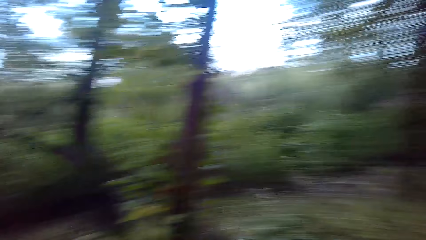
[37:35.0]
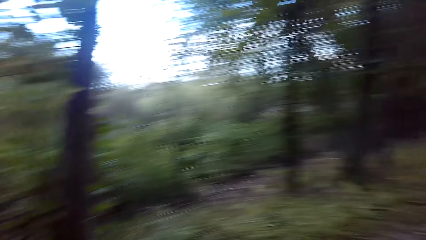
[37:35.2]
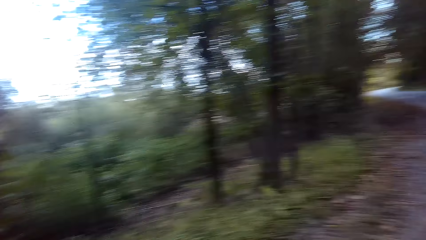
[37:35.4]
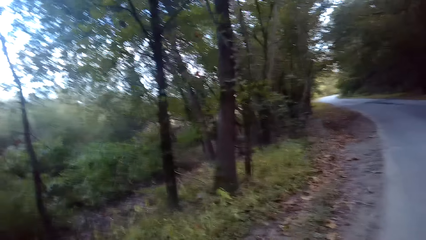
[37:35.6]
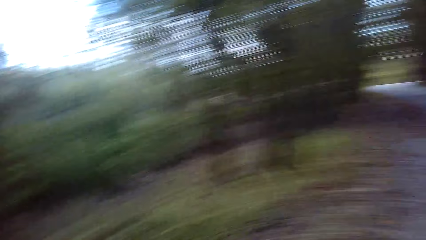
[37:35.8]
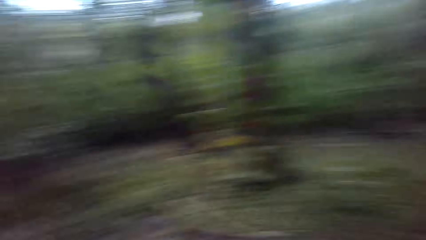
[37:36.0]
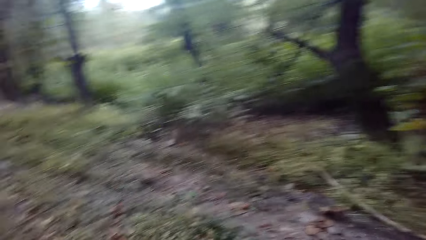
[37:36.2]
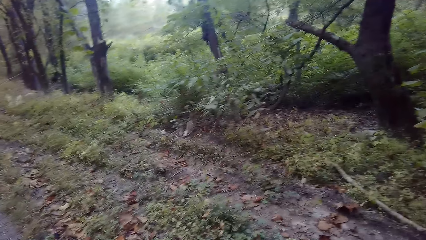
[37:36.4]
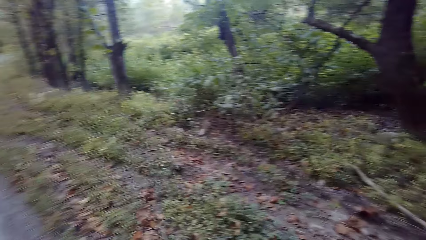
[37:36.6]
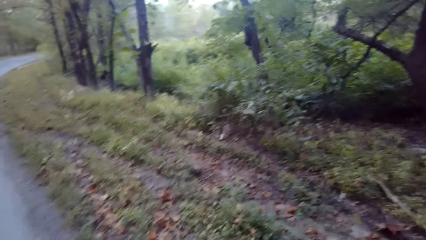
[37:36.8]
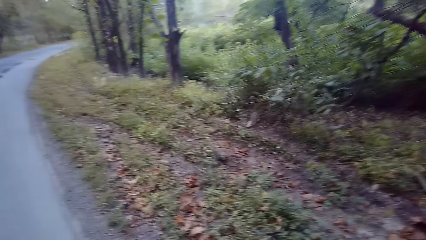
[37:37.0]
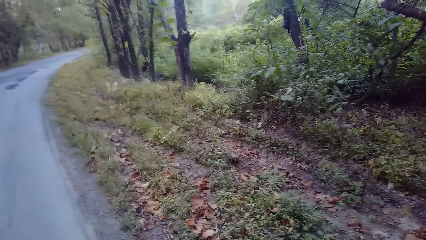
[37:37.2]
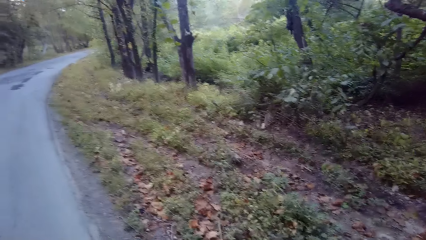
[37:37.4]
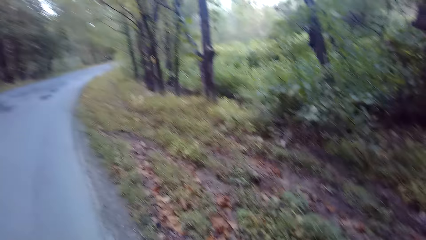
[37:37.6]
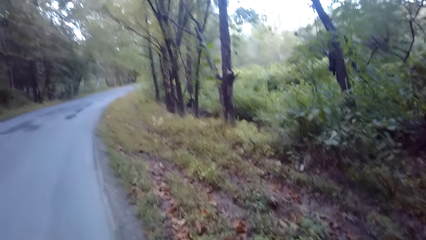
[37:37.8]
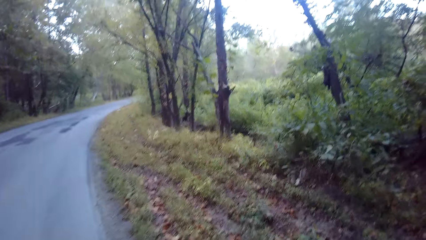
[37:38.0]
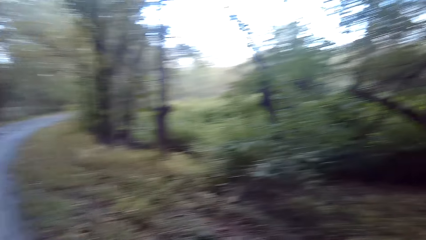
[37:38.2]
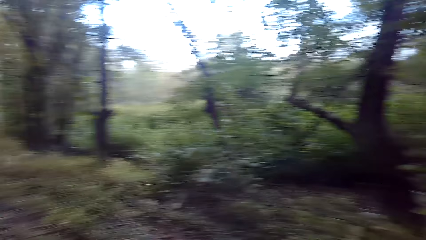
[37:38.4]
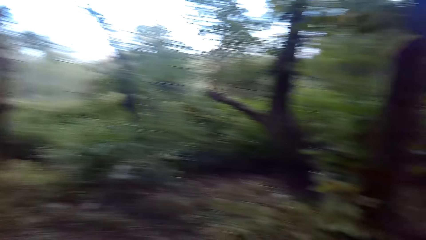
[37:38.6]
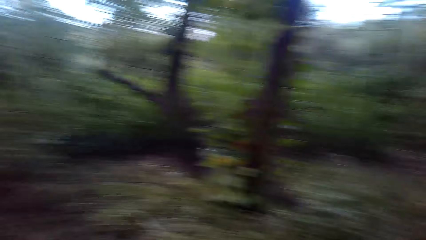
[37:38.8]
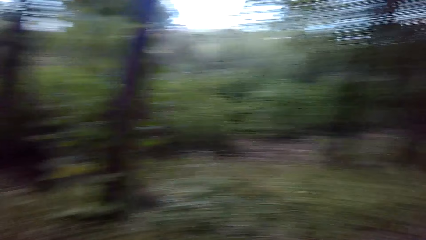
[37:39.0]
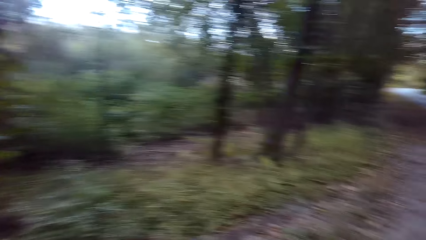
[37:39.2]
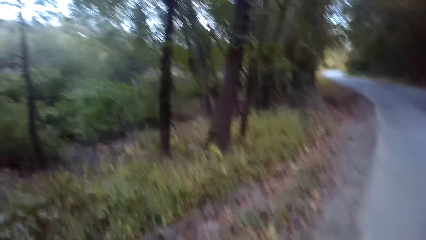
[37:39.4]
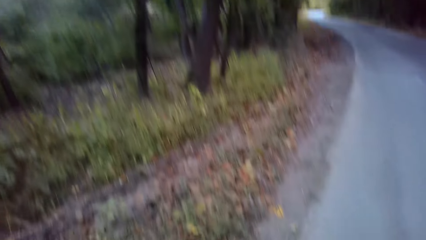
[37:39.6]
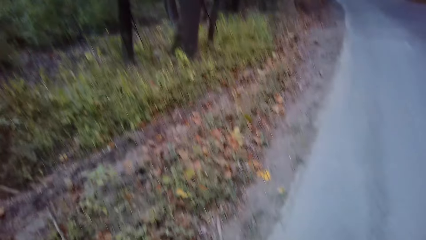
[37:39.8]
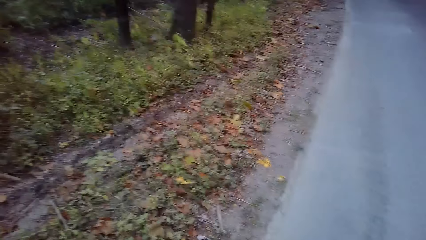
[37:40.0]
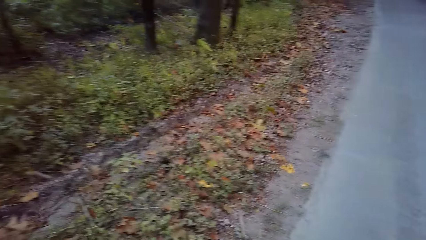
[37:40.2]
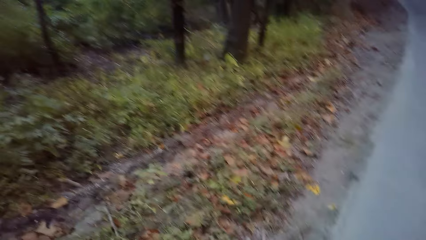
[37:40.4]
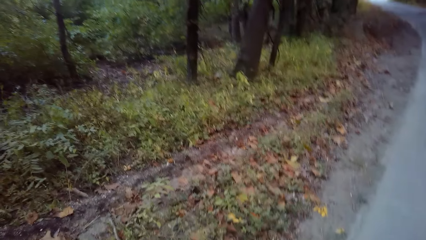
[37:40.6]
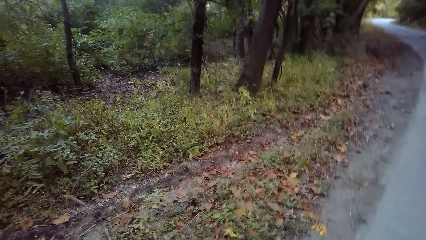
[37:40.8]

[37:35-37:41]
The camera wearer looks around.

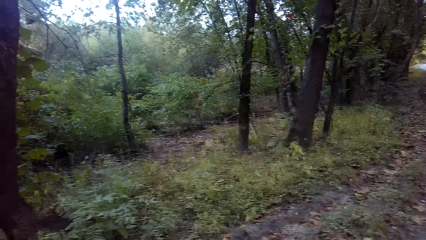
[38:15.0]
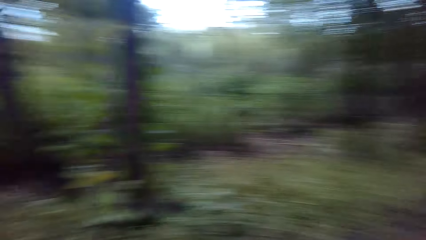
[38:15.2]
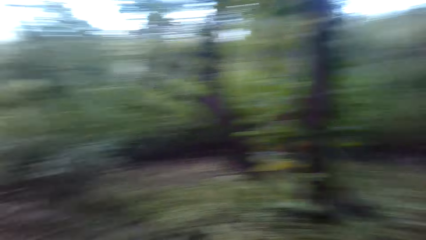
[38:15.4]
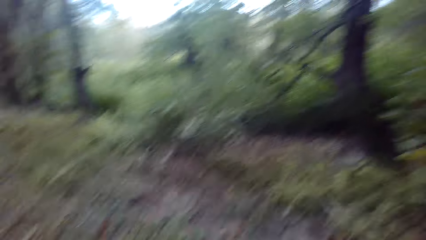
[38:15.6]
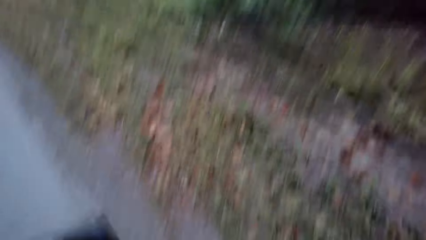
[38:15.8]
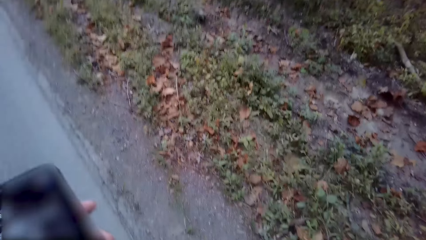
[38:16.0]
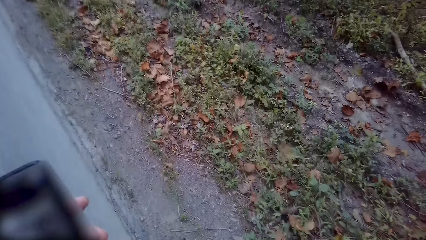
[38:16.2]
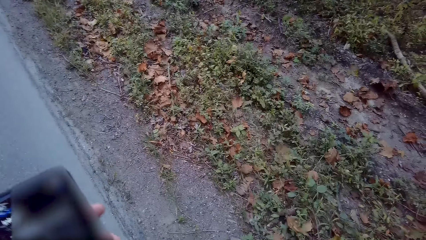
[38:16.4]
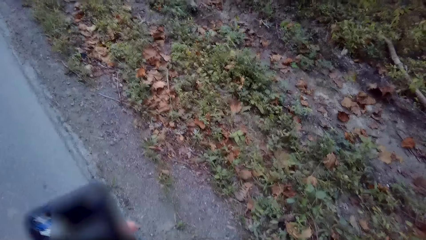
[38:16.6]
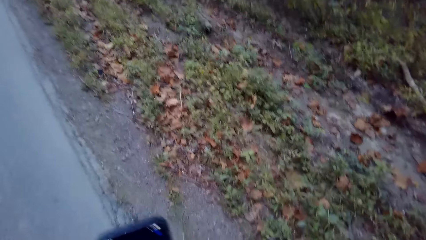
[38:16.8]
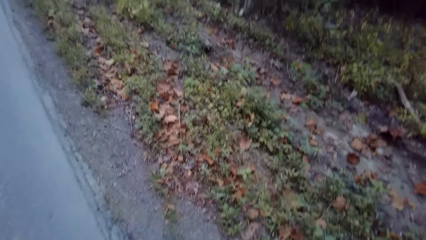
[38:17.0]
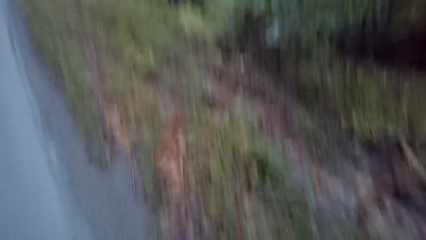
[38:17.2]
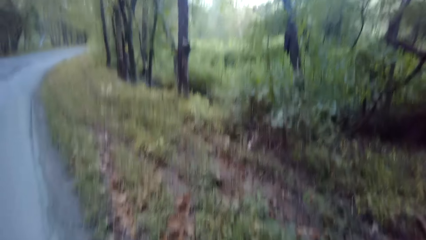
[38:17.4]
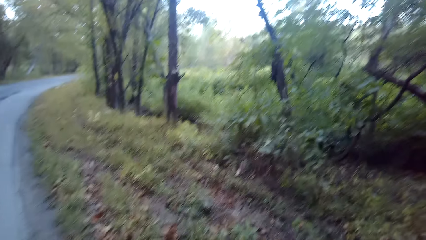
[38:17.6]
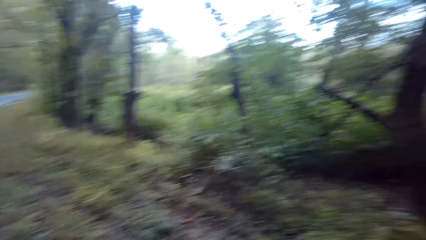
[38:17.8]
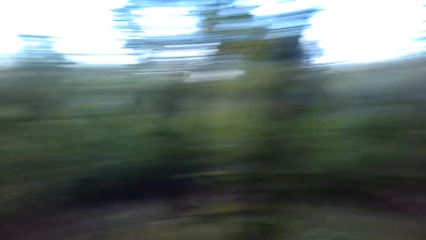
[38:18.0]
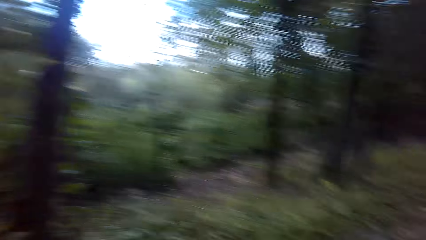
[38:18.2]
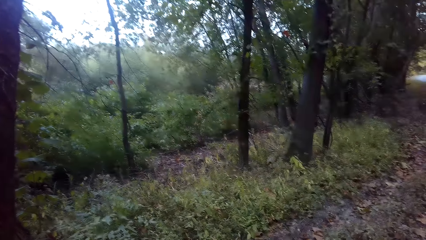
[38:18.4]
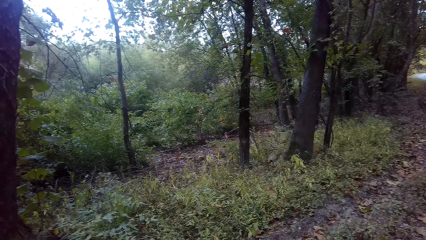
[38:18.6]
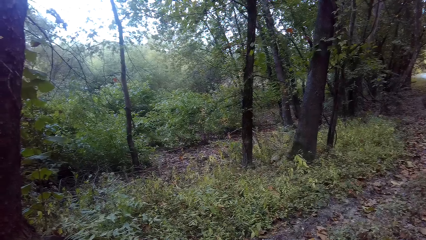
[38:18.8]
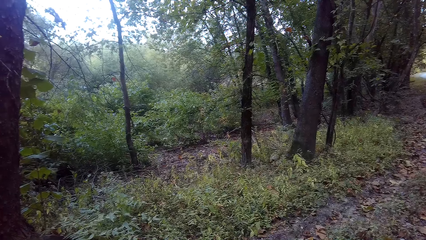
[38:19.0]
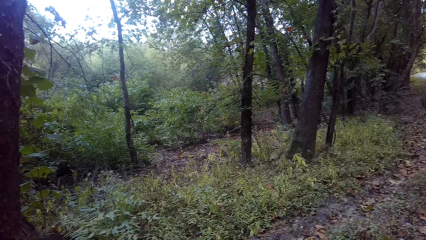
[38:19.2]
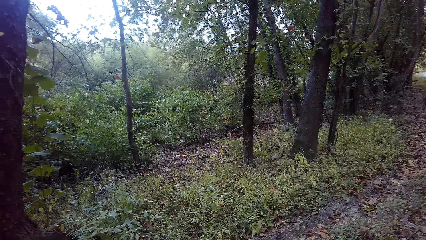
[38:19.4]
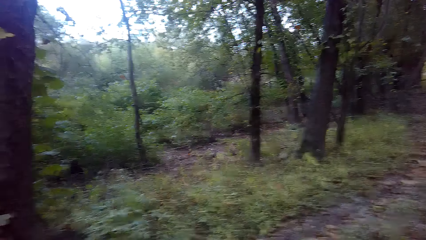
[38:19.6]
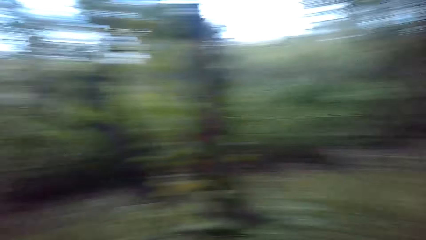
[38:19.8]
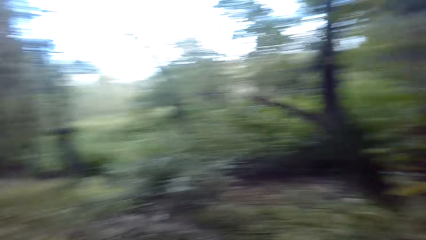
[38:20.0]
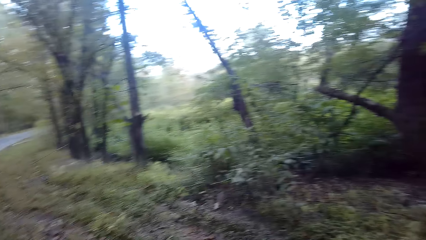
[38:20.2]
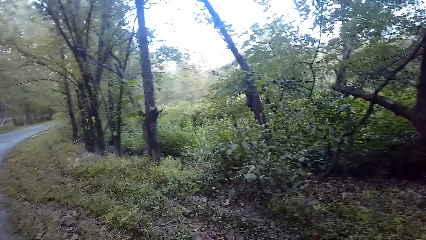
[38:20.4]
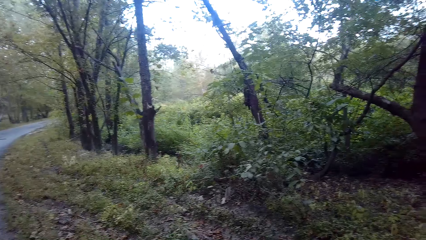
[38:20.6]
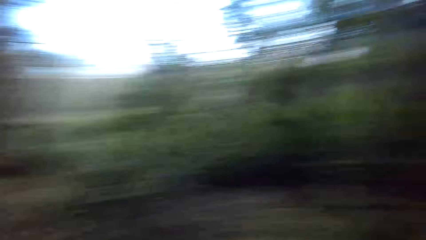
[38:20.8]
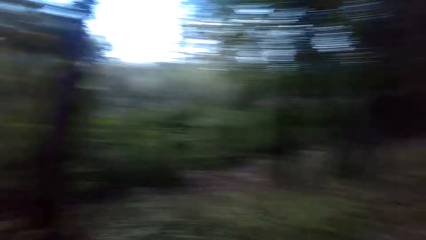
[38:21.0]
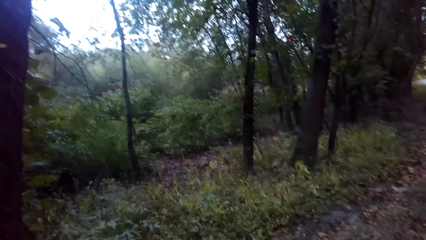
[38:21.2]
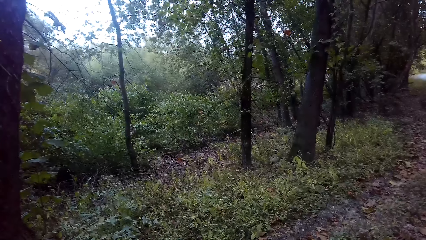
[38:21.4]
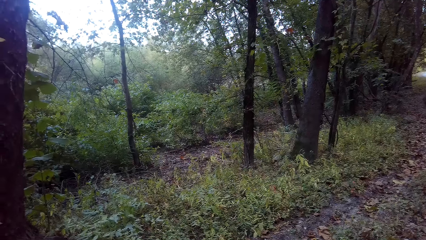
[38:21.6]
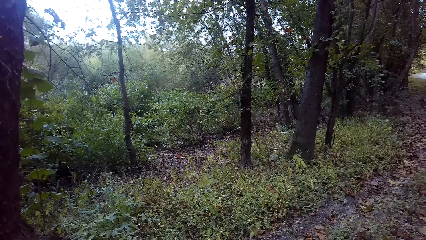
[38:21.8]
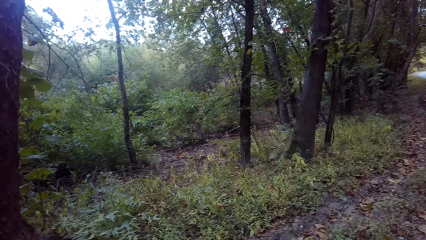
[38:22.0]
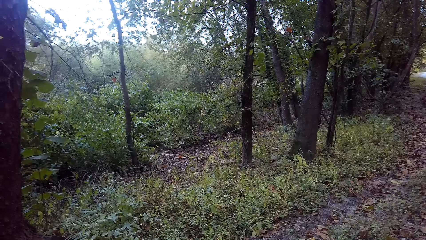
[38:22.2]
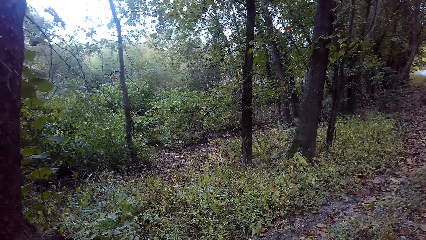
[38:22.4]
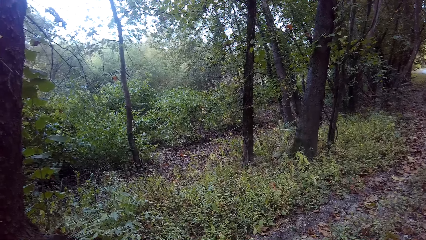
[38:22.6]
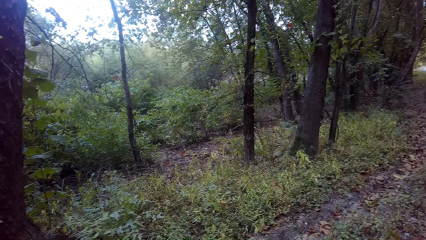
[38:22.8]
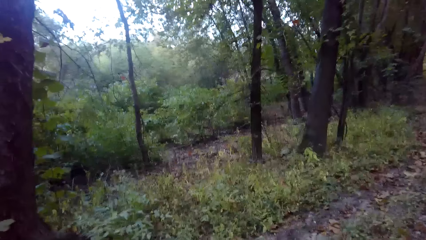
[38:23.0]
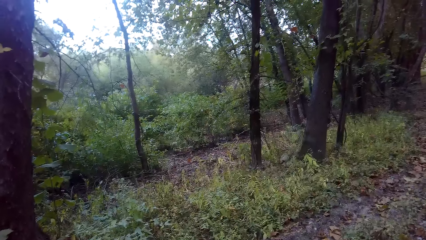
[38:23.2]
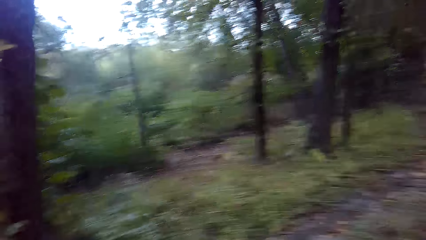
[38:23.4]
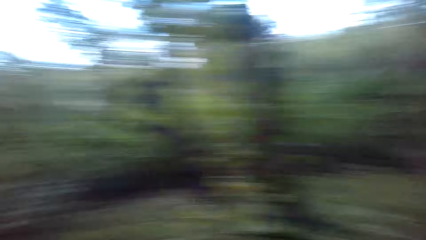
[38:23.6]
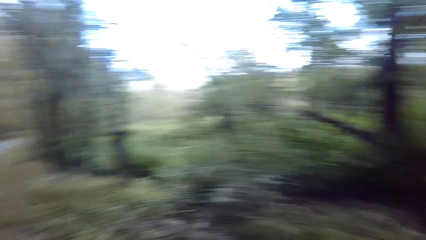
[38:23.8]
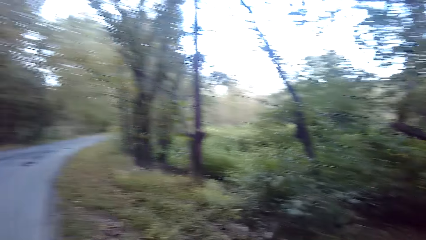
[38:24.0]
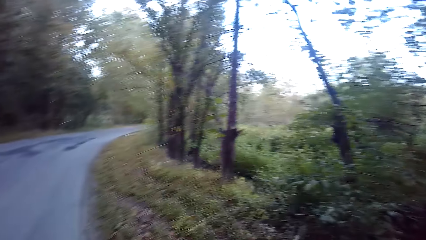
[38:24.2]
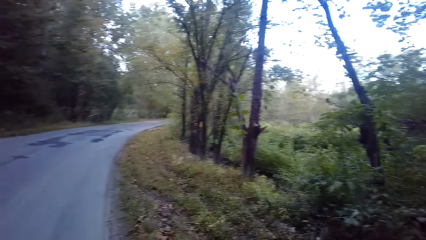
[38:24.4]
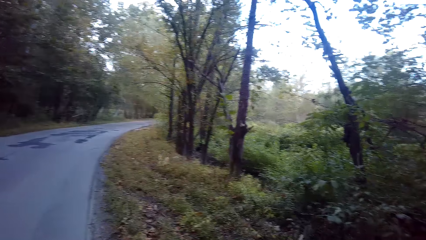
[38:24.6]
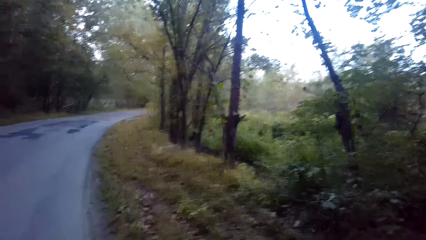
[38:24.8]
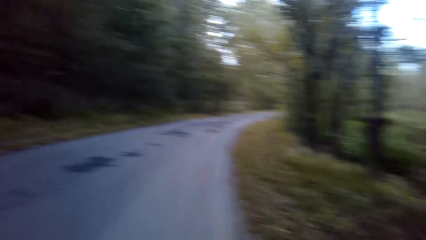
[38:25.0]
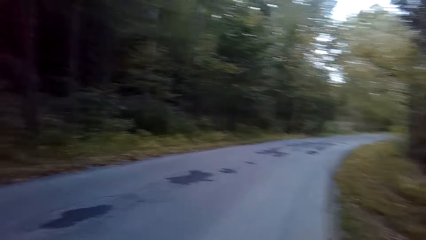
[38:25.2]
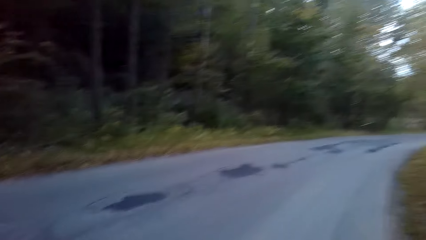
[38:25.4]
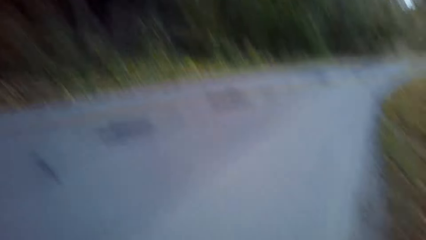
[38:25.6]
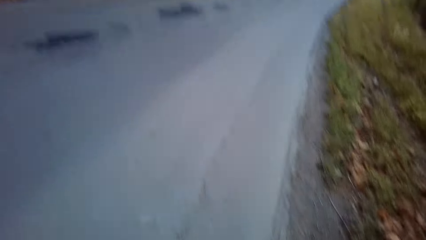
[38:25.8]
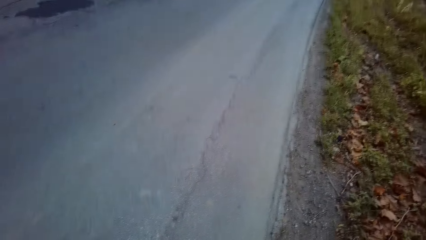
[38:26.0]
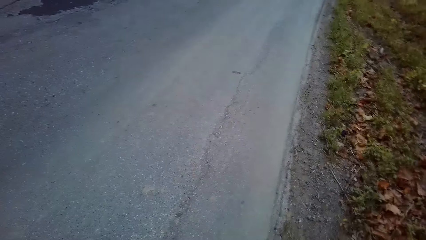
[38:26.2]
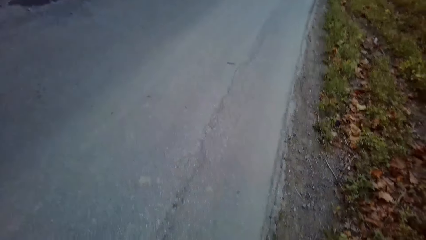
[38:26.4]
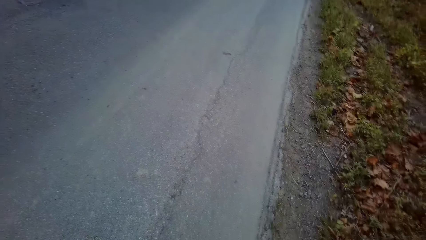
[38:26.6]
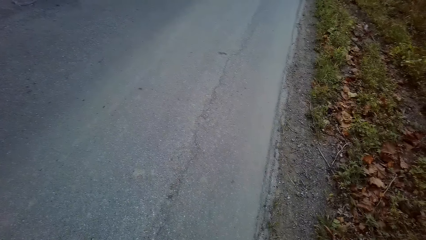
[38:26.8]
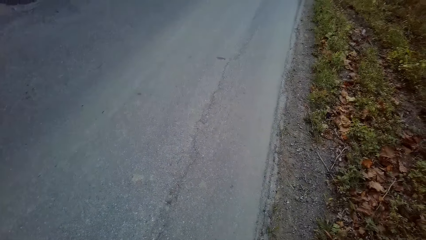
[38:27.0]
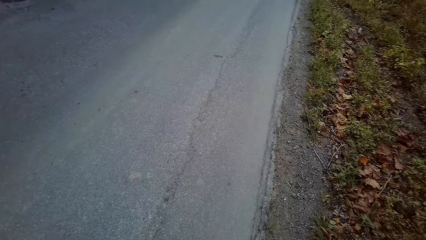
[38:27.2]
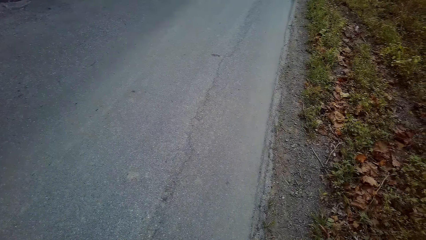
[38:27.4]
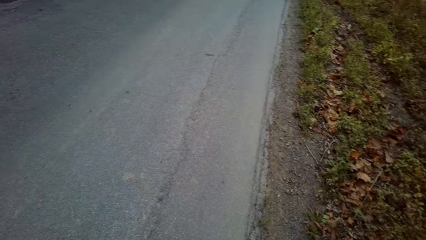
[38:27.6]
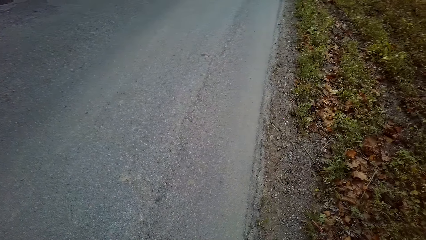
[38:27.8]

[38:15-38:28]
The camera wearer looks at the phone. They raise the phone. They look around.
